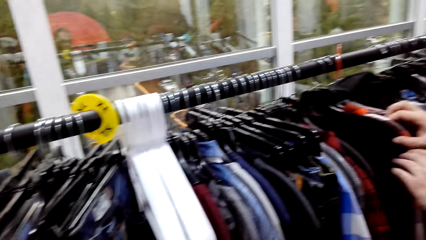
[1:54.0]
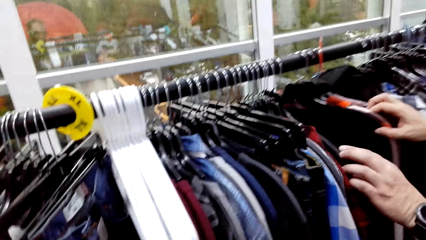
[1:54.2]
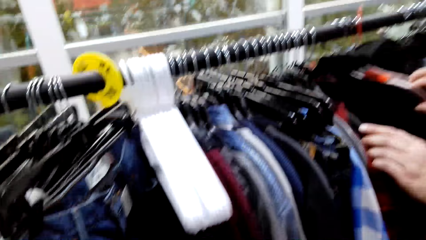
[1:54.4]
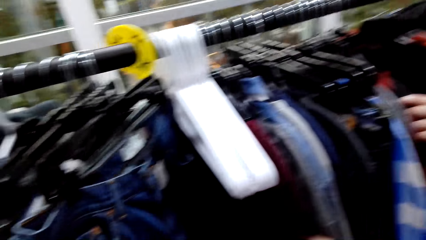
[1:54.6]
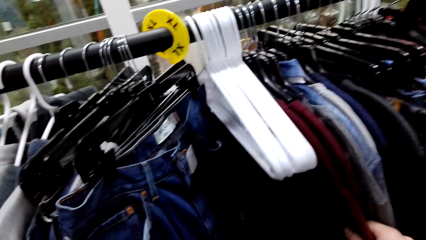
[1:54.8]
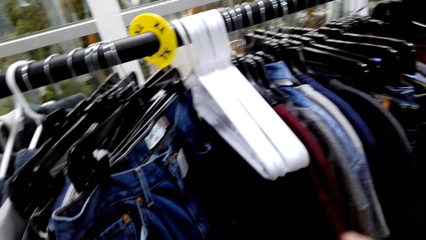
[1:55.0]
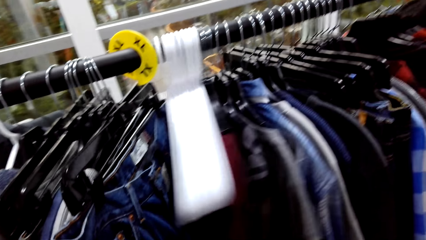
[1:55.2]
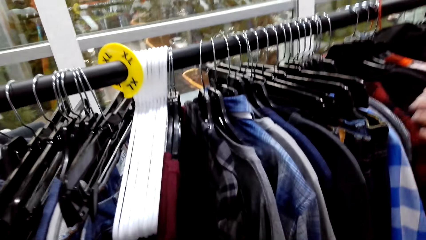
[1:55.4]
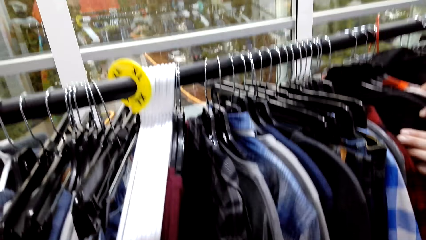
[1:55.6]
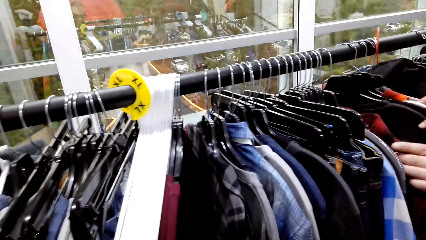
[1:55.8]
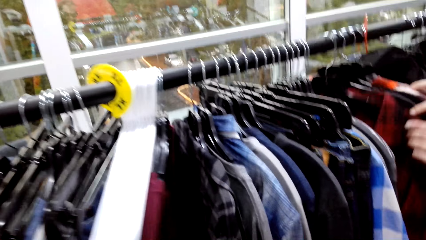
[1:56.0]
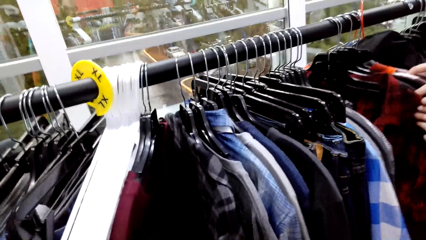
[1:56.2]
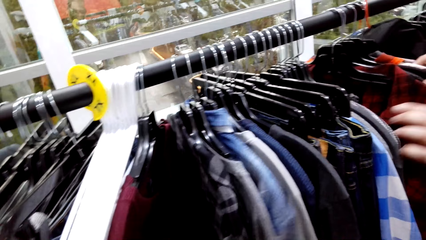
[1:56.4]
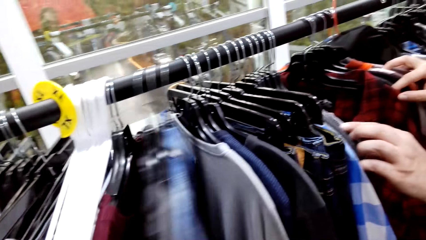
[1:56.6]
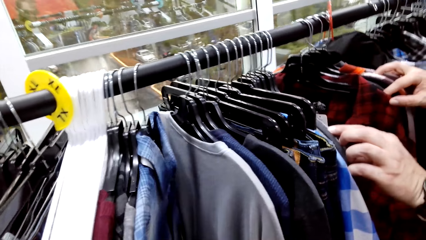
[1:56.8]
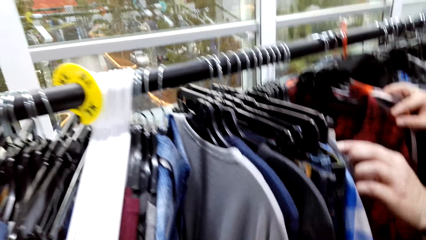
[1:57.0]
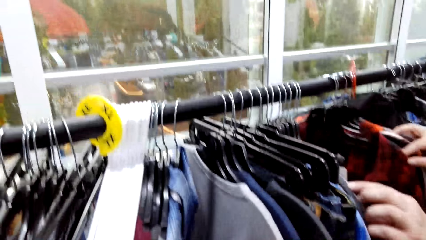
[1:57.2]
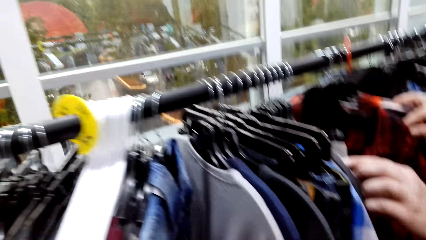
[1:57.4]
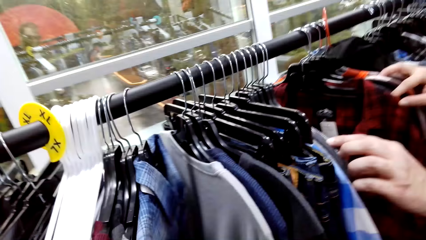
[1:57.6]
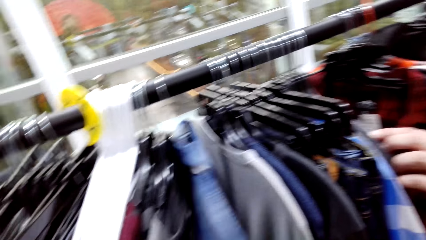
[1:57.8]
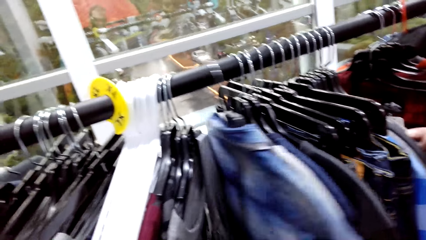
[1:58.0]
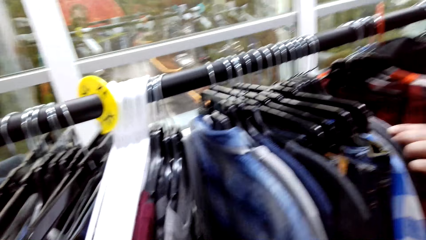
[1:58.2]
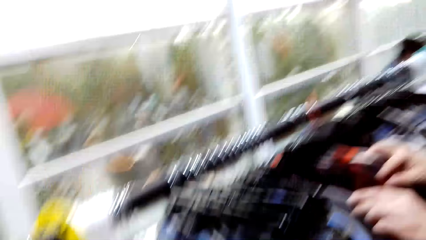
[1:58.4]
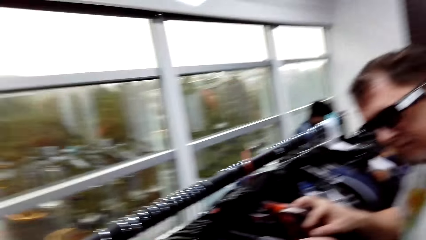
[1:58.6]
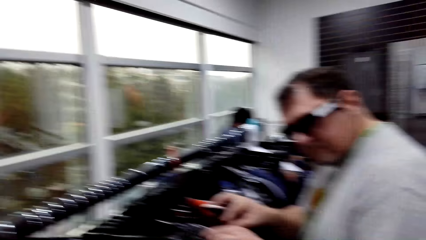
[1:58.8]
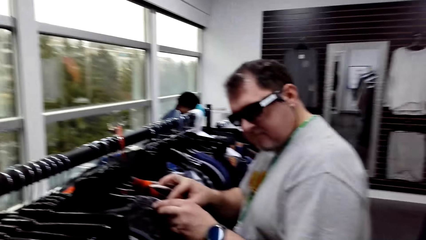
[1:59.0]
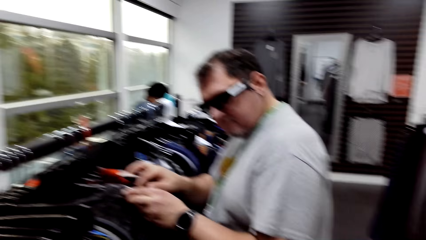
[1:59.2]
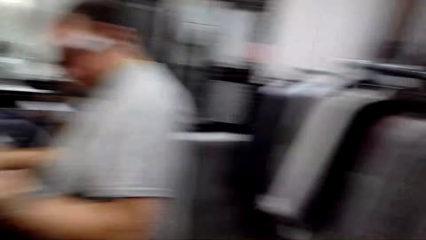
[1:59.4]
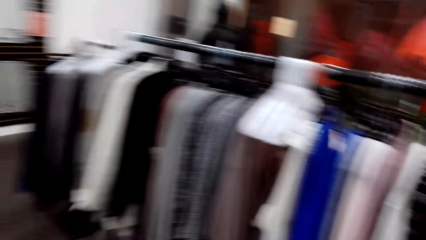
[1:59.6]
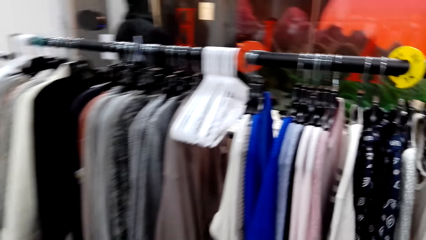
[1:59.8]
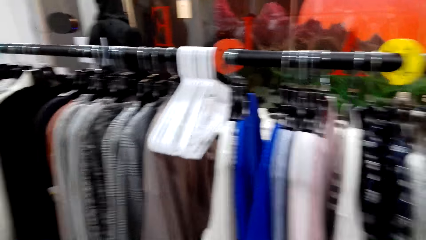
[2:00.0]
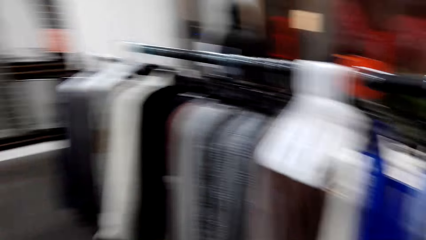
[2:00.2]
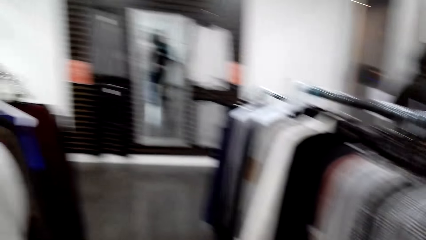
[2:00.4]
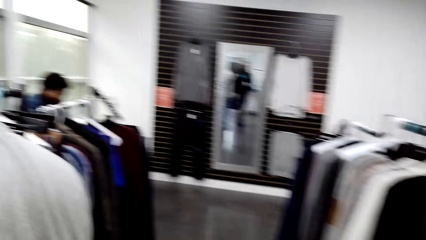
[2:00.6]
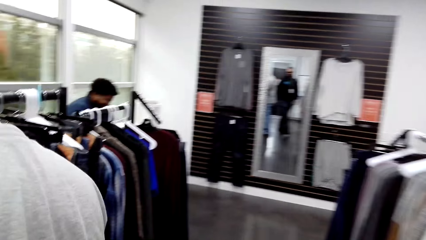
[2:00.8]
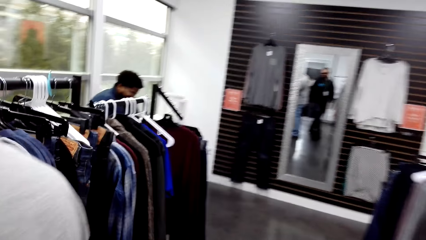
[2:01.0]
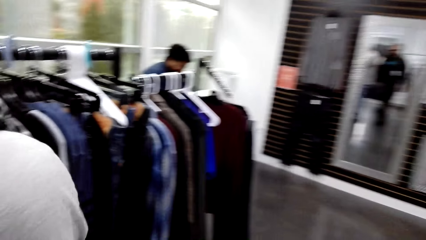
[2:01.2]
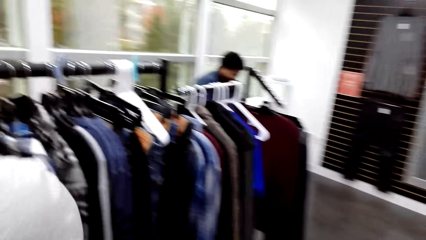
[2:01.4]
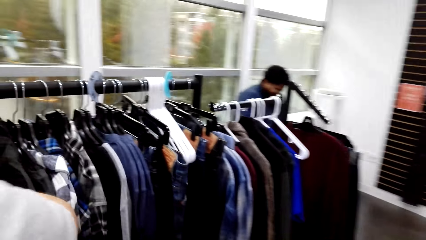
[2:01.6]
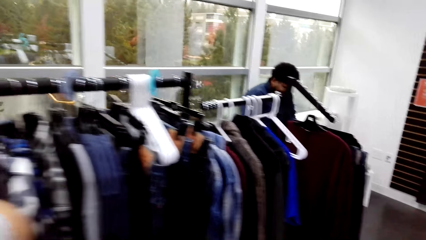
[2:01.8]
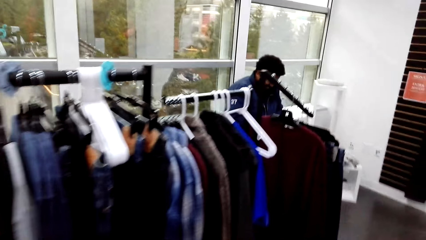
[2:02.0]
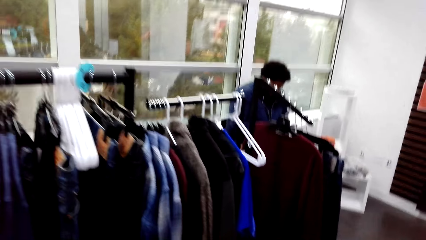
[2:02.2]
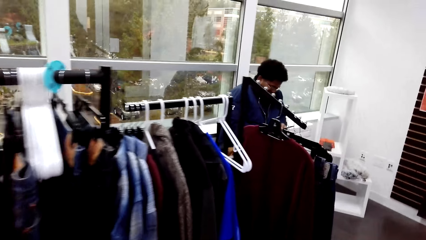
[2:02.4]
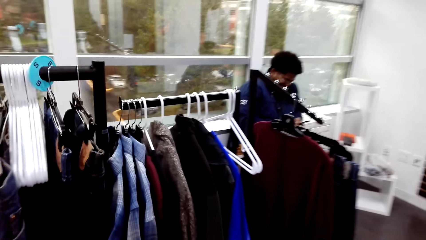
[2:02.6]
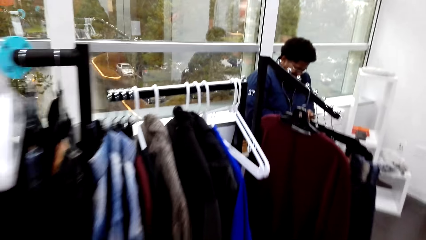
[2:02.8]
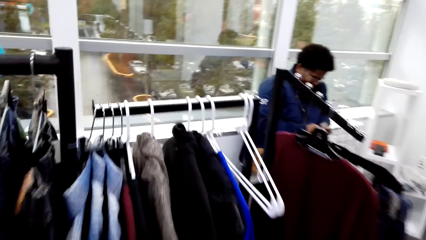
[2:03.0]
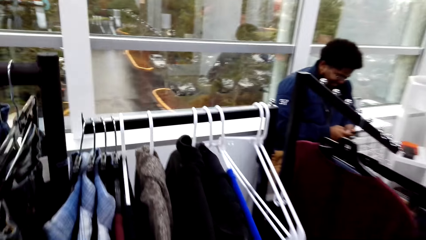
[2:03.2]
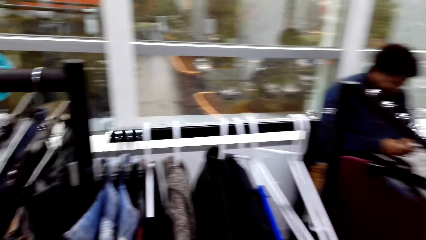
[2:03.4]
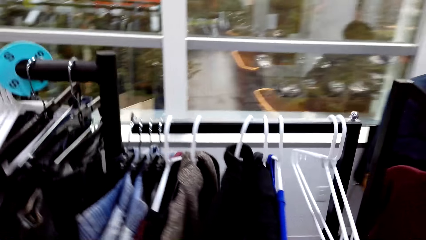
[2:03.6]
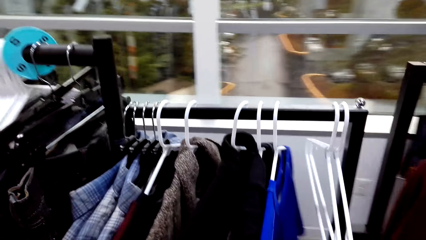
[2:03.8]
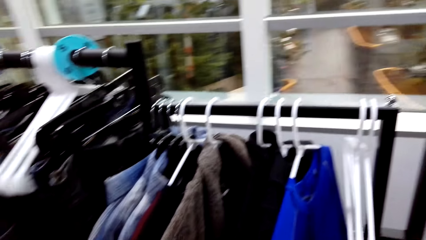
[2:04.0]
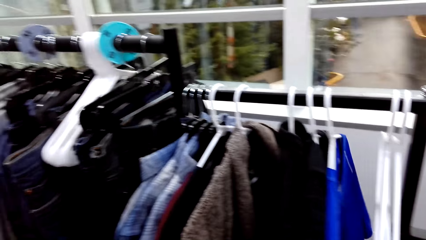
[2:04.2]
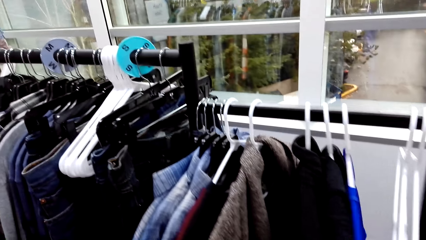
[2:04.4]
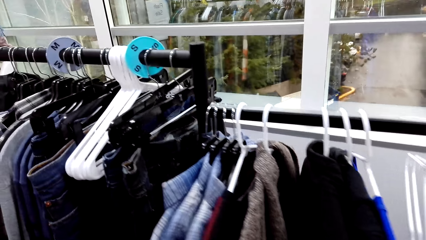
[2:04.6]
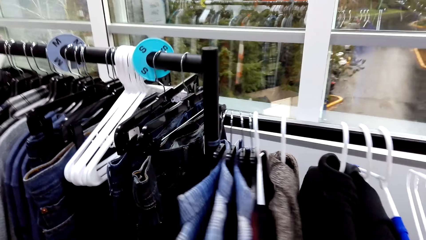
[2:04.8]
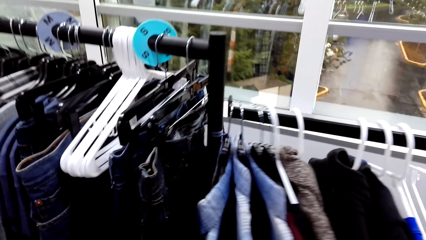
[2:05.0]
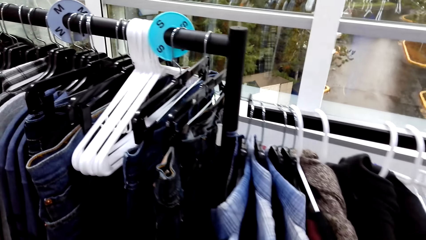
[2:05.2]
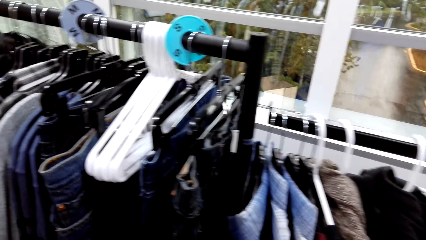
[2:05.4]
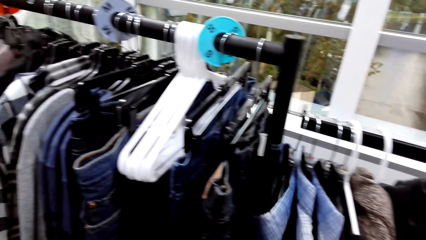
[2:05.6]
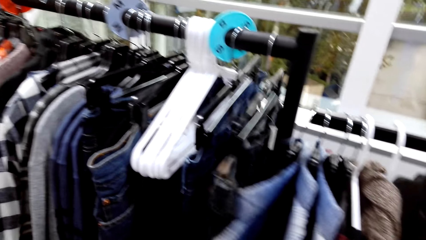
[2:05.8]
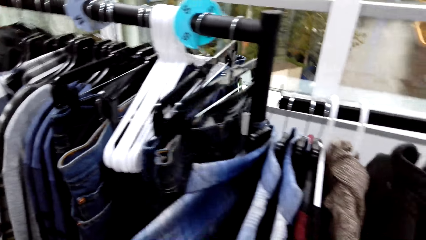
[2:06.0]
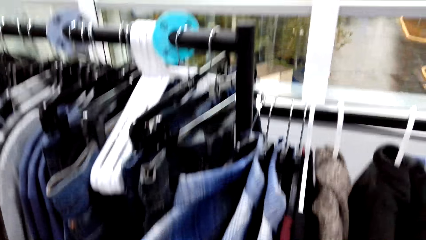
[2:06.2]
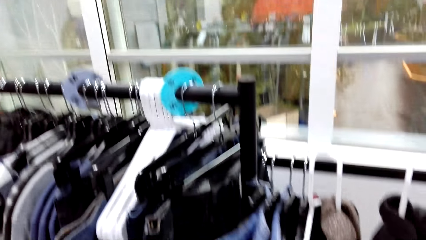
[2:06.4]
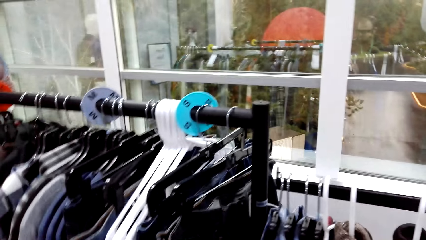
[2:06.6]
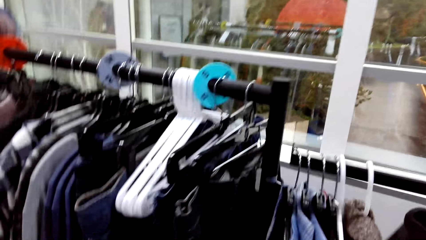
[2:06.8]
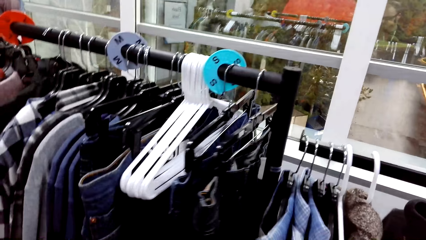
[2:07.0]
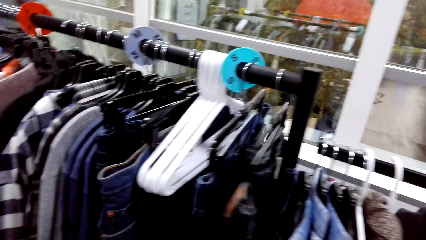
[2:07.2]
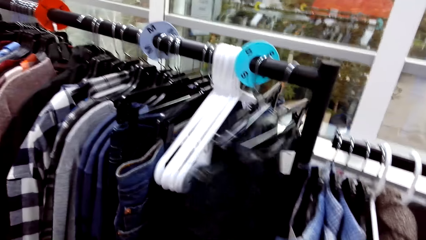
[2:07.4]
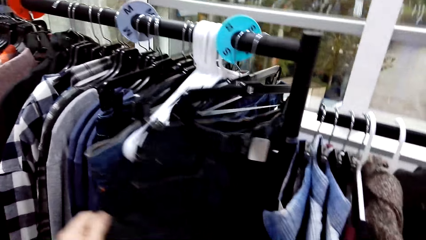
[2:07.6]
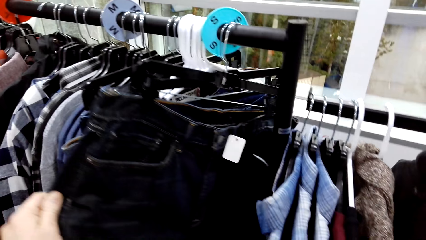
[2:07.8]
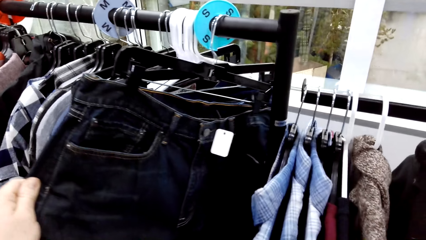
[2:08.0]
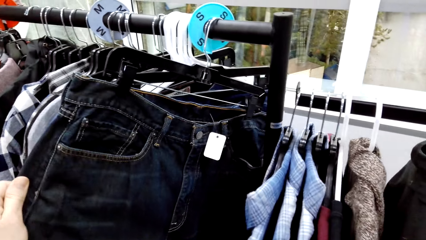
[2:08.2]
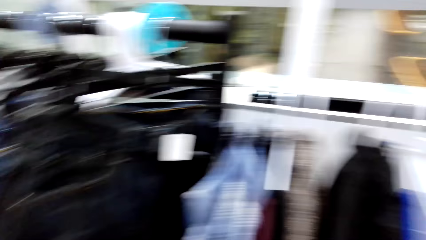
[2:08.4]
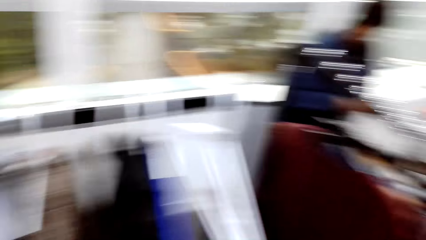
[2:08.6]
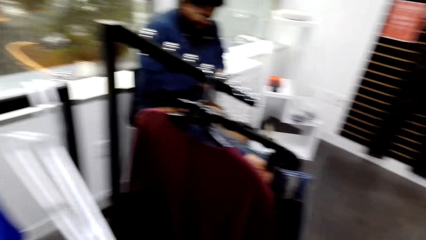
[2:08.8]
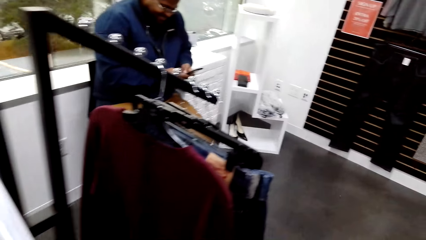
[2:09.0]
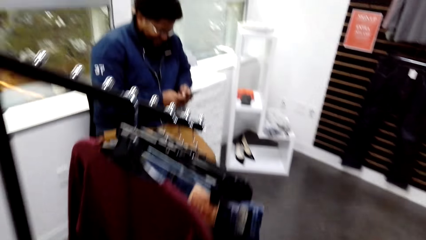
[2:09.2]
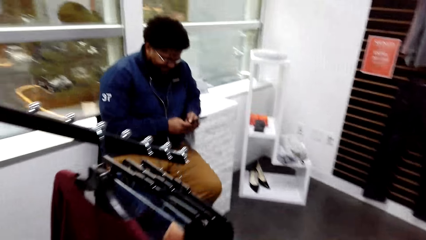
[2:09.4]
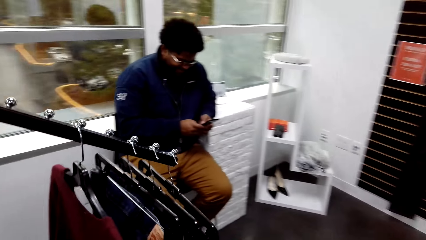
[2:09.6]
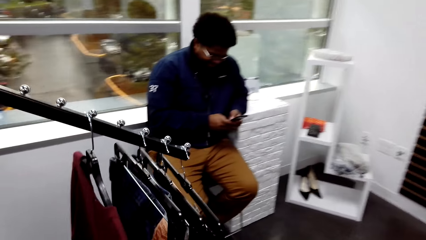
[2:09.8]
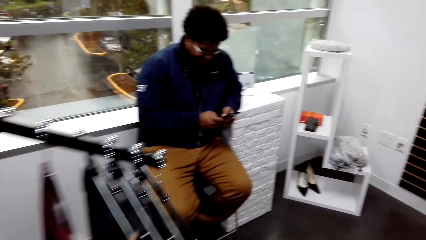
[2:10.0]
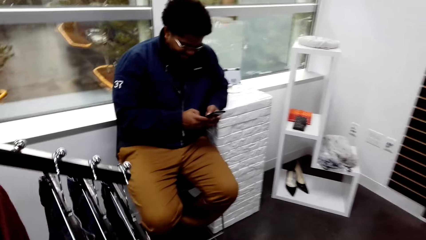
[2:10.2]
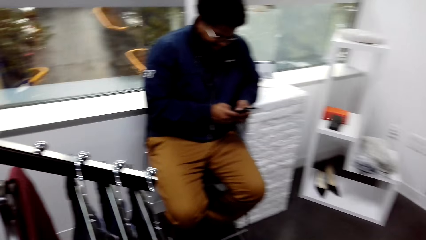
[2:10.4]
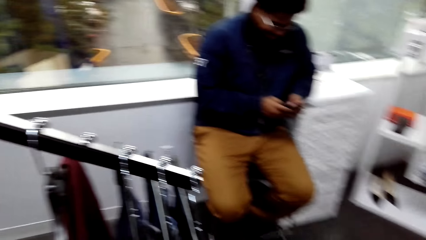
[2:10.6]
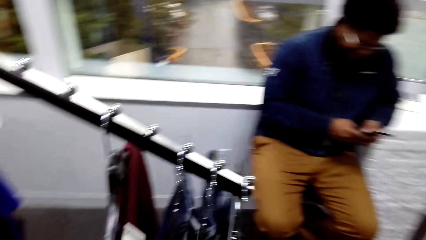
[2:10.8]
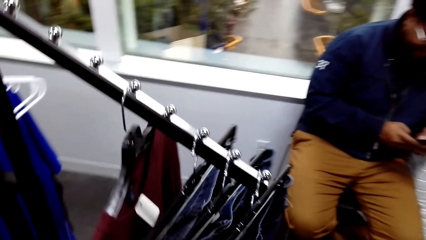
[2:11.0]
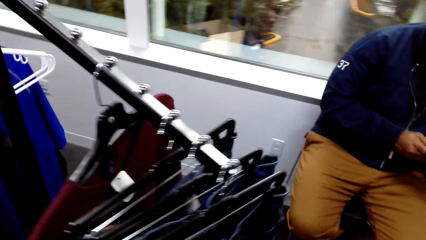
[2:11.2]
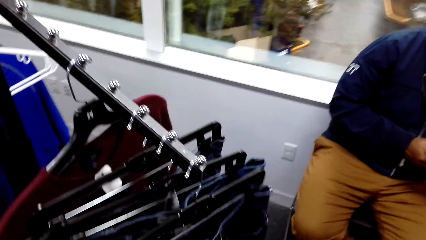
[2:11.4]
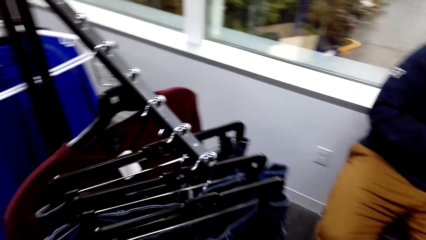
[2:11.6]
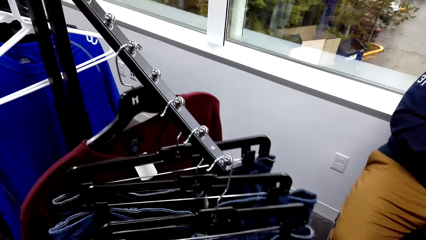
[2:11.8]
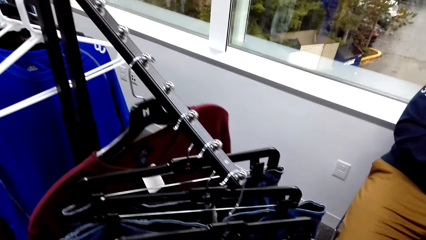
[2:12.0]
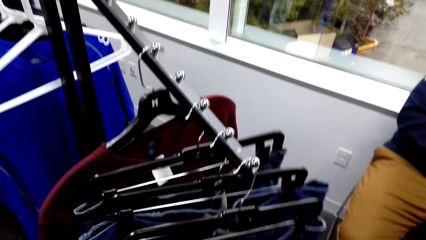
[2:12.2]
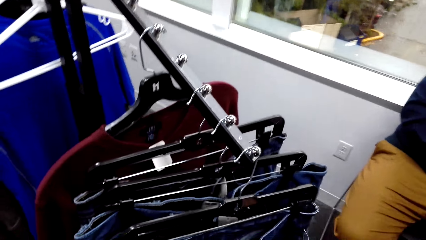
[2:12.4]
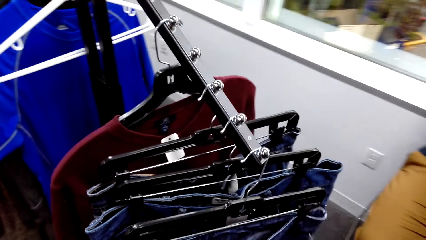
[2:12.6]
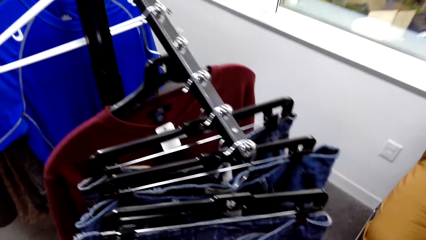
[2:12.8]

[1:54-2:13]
The camera wearer touches clothes. A man touches the clothes. The camera wearer converses with the man. They walk past the man along the clothes rack. Another man operates his phone in the room. The camera wearer turns the clothes on the rack. They touch the clothes. They pull a trouser. They walk around the boutique.
